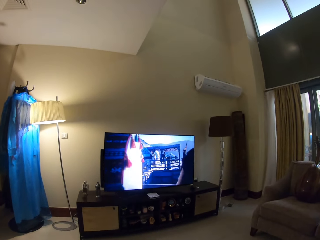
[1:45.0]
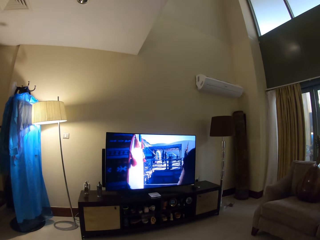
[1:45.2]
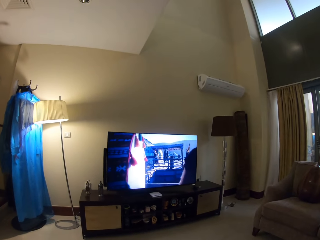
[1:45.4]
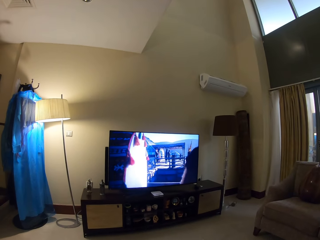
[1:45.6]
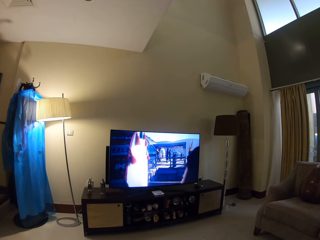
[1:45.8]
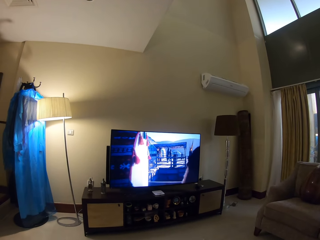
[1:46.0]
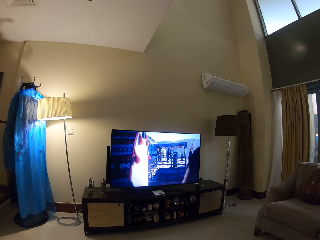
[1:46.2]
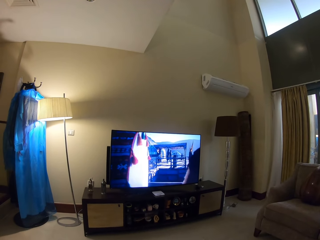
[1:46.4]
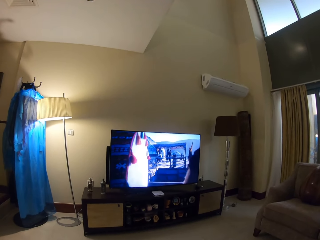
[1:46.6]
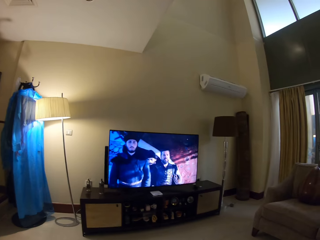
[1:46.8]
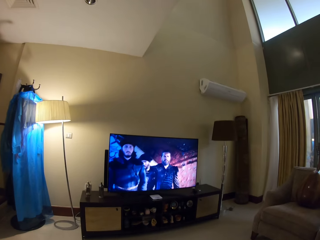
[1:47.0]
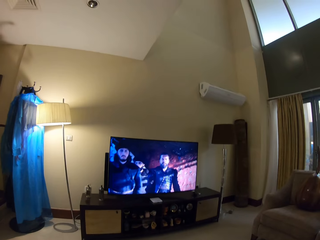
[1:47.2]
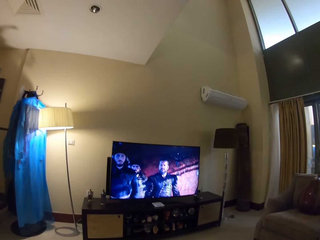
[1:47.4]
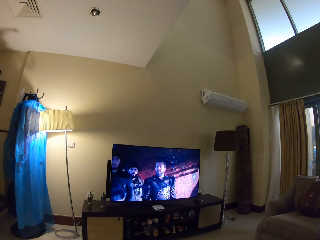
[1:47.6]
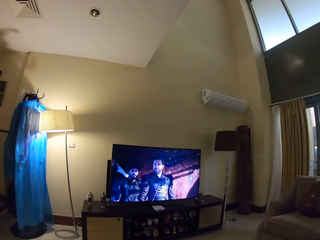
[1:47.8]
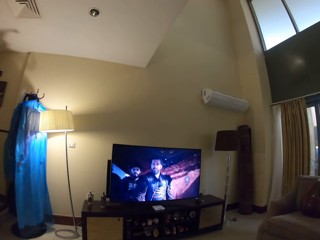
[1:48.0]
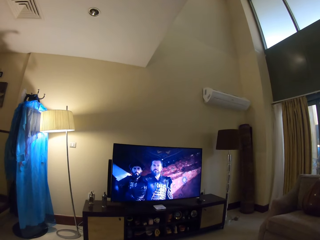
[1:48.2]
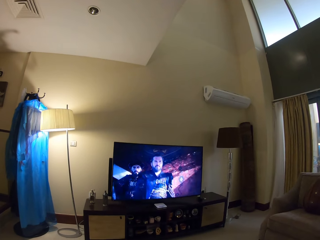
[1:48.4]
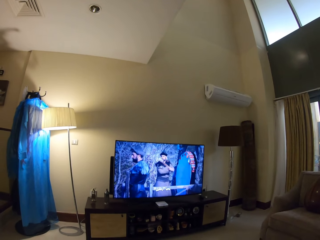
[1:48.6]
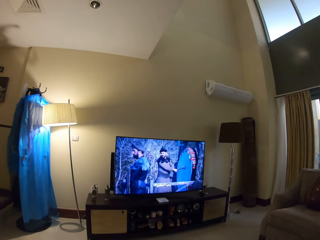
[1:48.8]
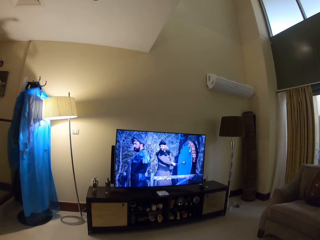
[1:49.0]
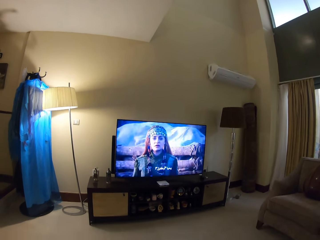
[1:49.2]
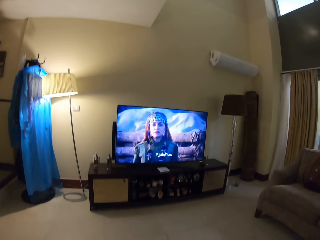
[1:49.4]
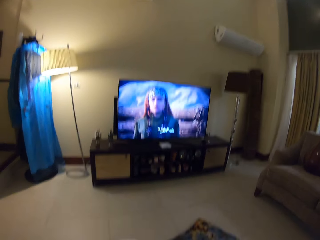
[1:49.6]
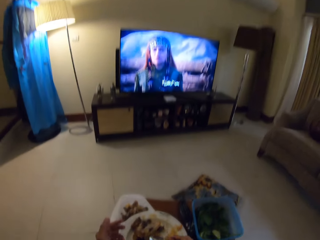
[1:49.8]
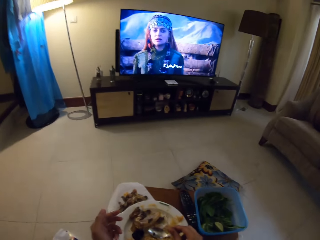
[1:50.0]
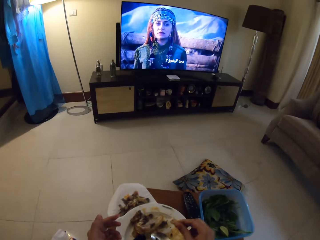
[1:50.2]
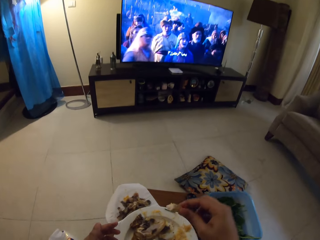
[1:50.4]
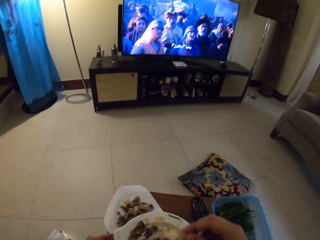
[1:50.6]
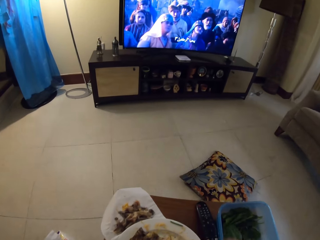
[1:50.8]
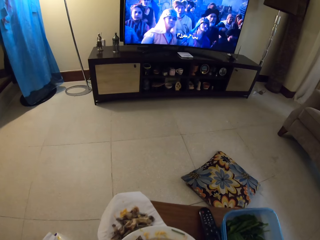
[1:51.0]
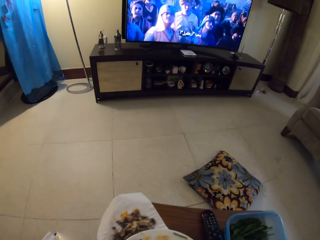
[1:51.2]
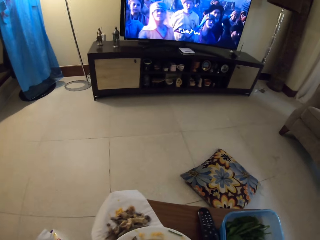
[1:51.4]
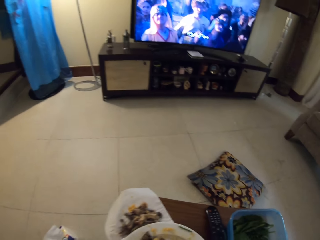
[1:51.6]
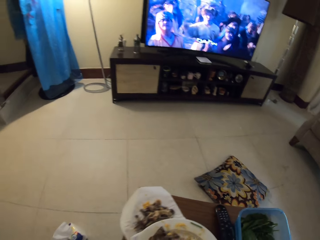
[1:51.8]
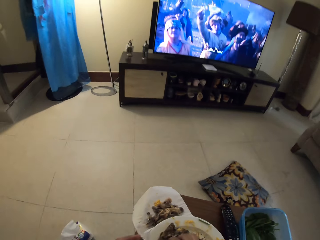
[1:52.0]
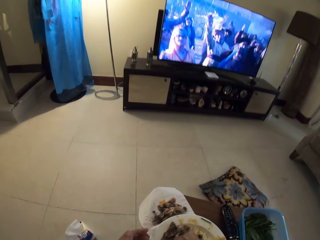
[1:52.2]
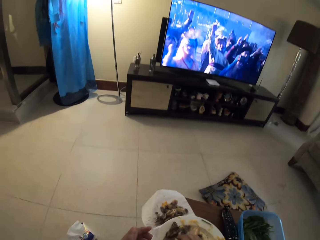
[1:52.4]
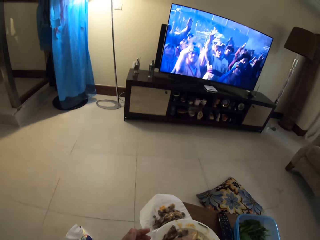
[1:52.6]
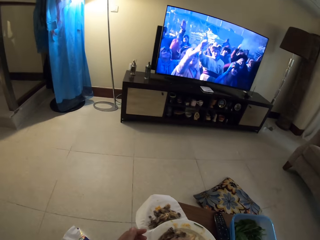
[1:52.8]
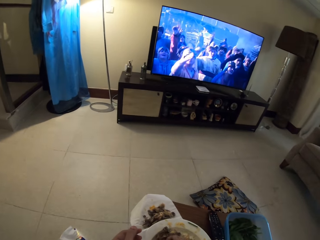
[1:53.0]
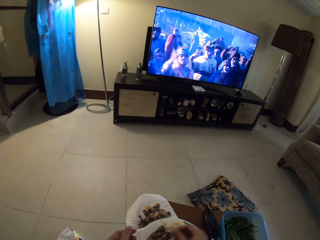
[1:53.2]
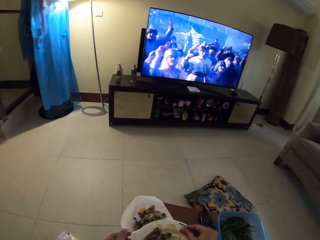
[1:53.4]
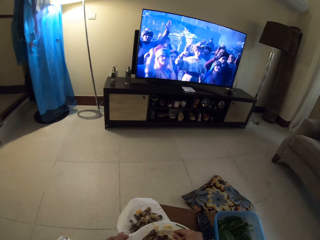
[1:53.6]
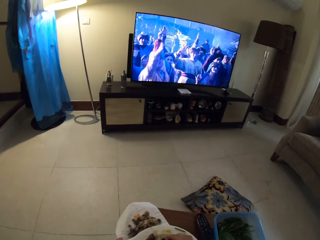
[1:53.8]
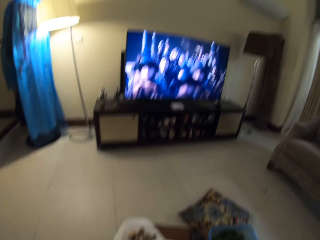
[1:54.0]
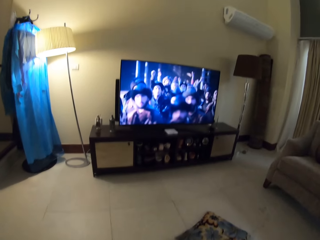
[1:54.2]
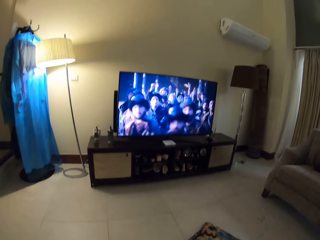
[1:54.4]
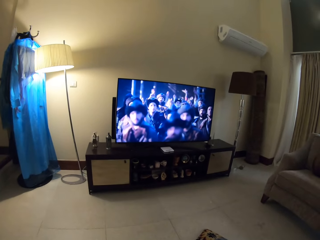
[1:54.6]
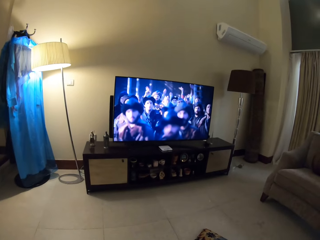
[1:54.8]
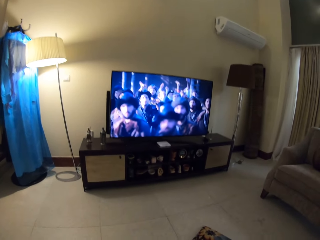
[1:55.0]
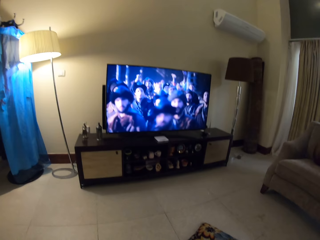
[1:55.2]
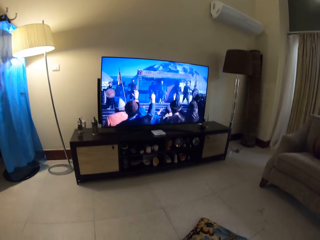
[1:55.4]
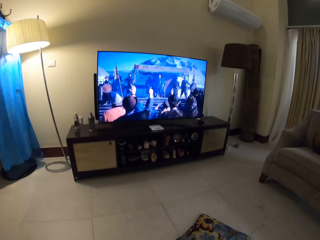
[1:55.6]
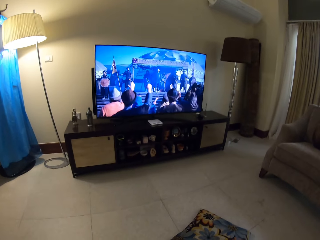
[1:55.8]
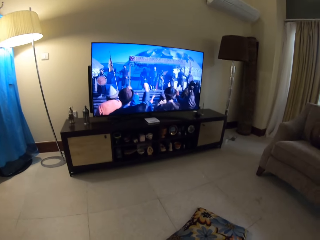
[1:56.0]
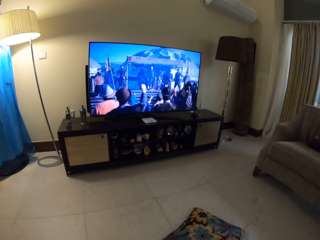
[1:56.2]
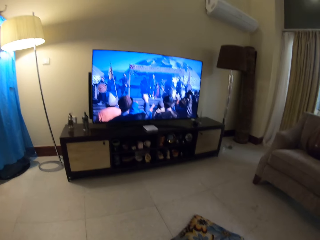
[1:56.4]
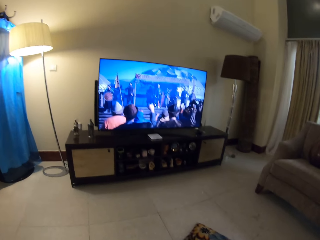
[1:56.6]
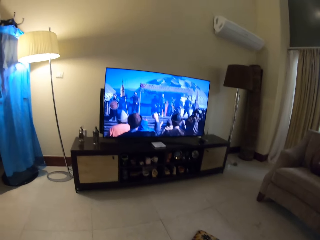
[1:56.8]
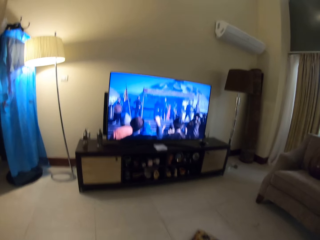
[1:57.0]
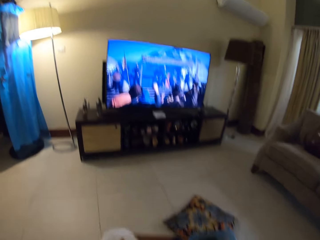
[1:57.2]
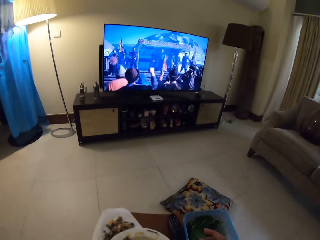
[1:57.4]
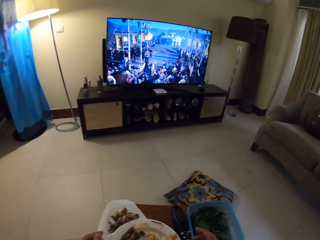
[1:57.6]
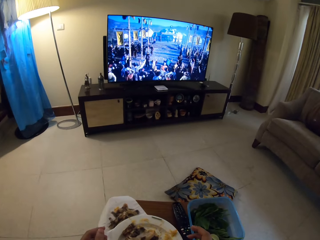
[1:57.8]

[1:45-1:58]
The camera wearer puts food in the mouth. They touch meat on the plate. They watch television.

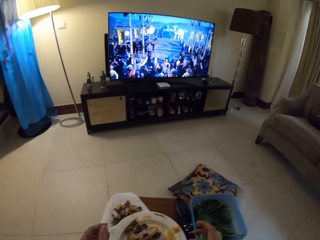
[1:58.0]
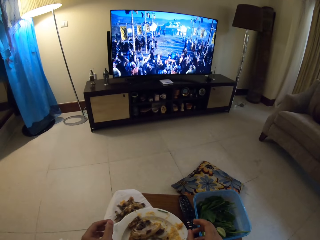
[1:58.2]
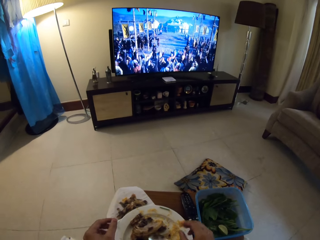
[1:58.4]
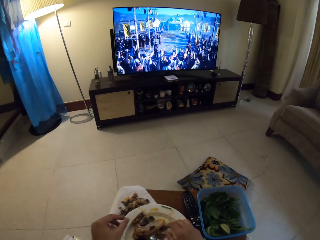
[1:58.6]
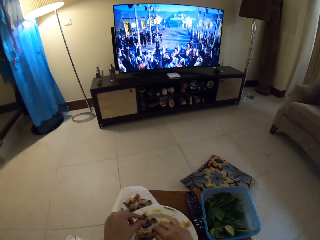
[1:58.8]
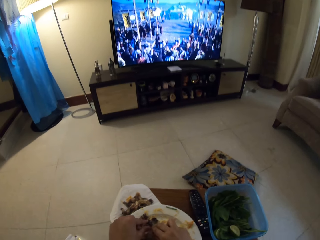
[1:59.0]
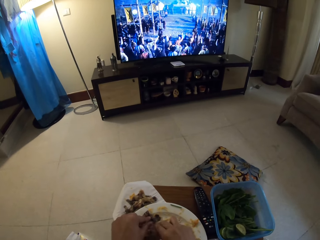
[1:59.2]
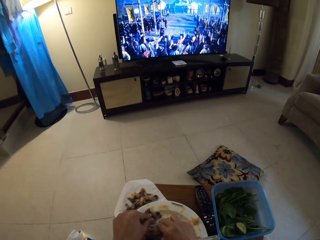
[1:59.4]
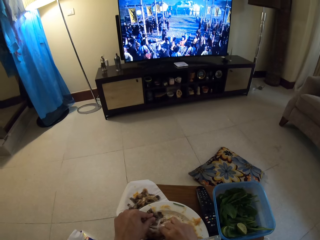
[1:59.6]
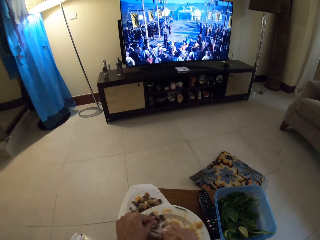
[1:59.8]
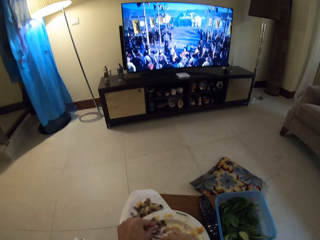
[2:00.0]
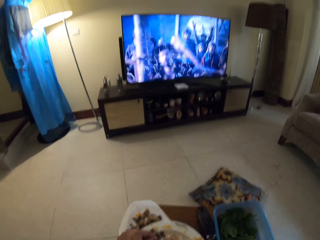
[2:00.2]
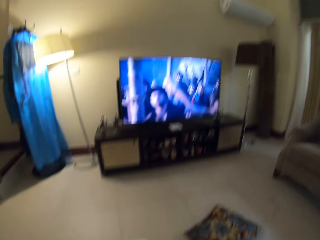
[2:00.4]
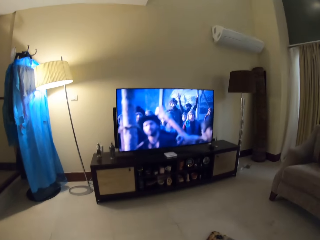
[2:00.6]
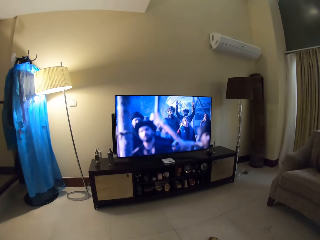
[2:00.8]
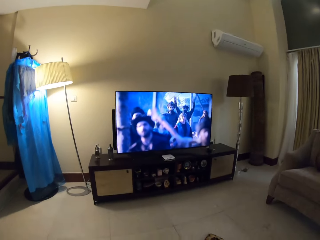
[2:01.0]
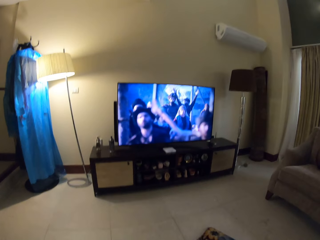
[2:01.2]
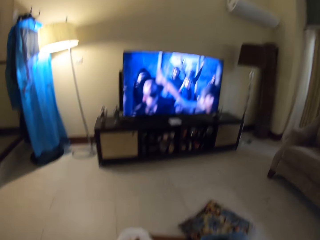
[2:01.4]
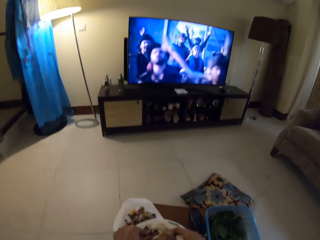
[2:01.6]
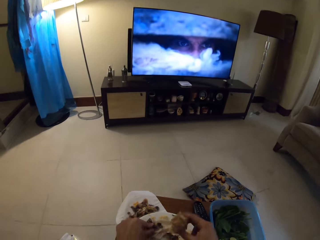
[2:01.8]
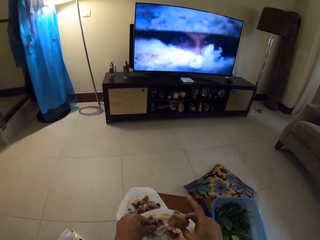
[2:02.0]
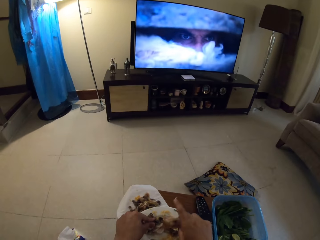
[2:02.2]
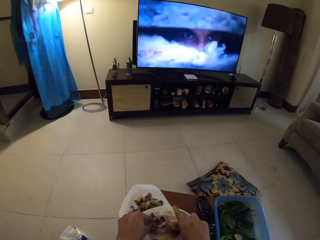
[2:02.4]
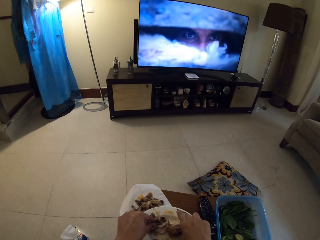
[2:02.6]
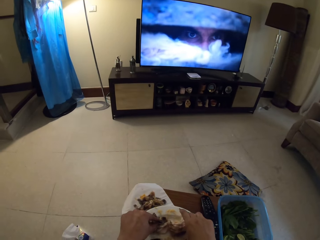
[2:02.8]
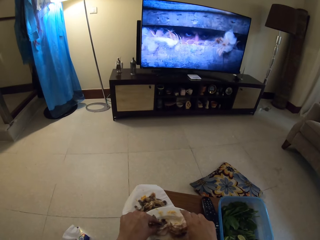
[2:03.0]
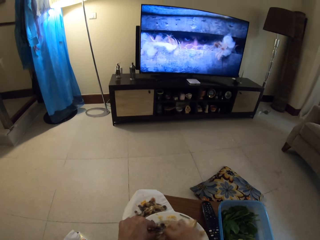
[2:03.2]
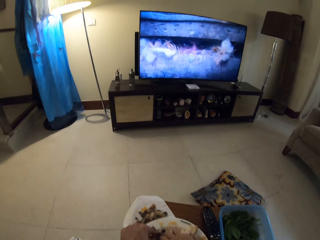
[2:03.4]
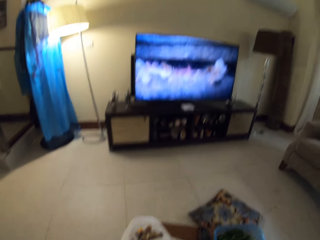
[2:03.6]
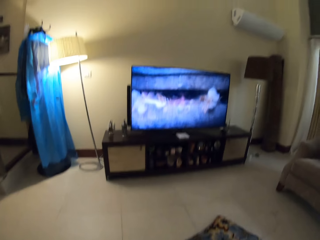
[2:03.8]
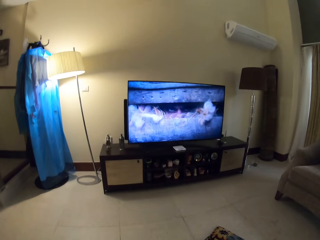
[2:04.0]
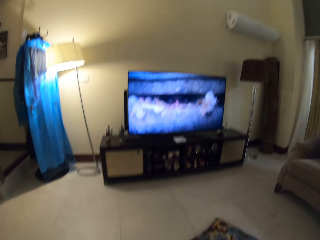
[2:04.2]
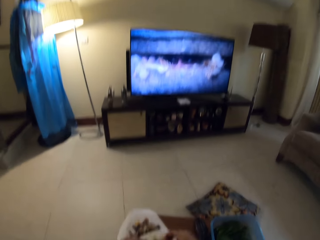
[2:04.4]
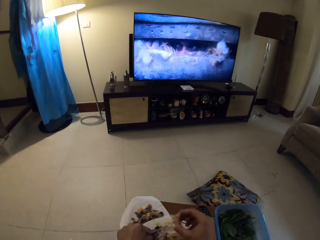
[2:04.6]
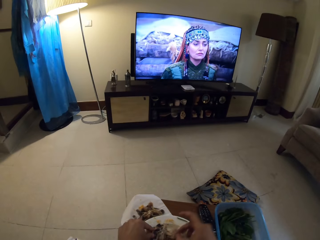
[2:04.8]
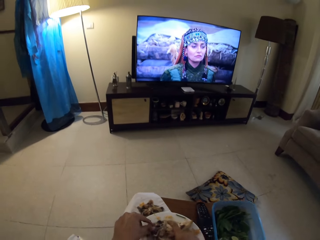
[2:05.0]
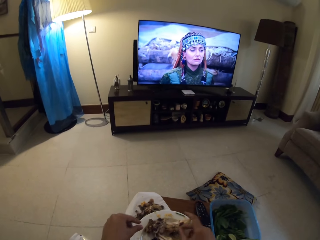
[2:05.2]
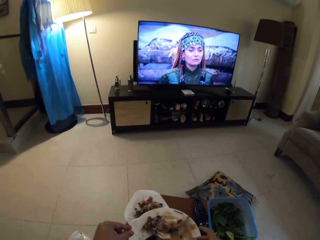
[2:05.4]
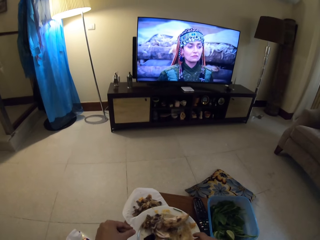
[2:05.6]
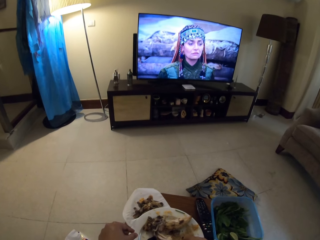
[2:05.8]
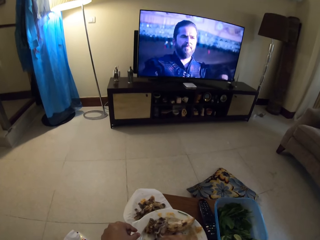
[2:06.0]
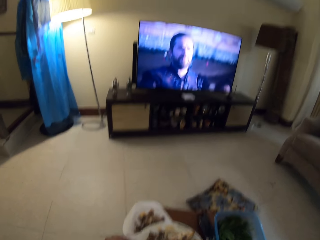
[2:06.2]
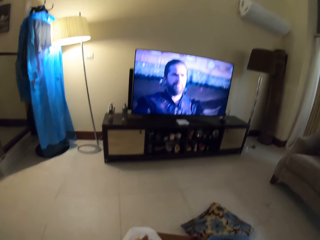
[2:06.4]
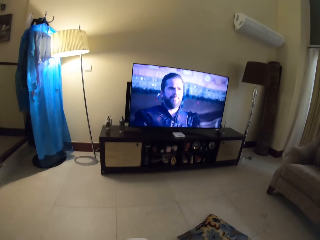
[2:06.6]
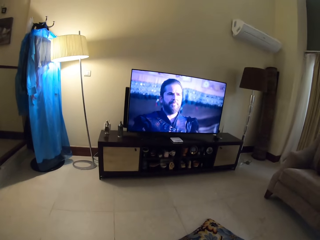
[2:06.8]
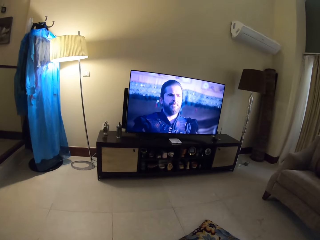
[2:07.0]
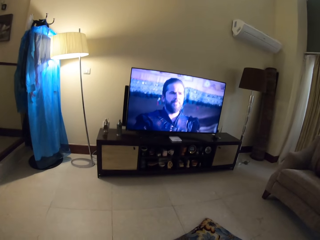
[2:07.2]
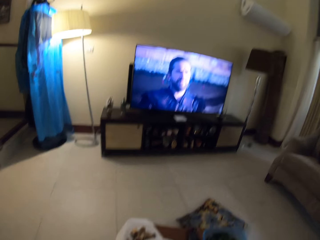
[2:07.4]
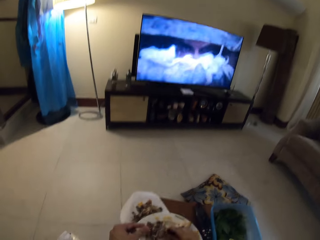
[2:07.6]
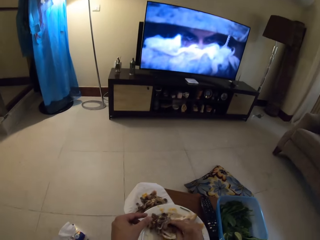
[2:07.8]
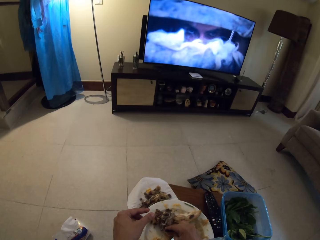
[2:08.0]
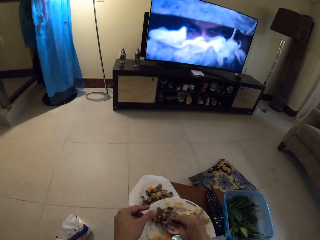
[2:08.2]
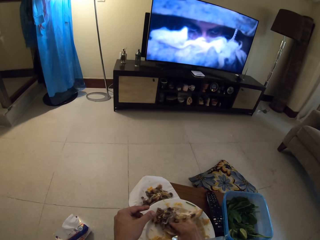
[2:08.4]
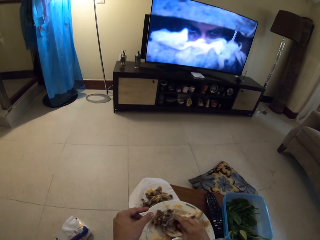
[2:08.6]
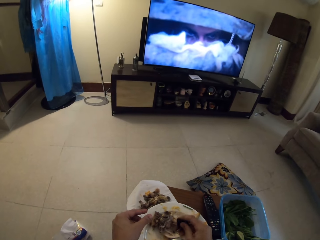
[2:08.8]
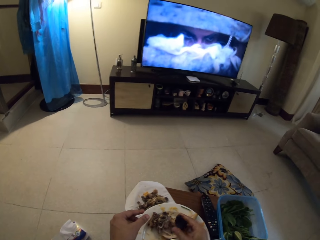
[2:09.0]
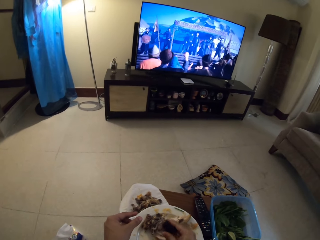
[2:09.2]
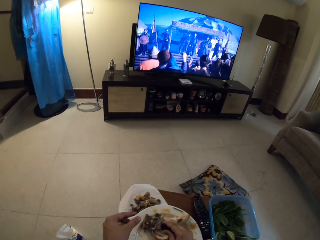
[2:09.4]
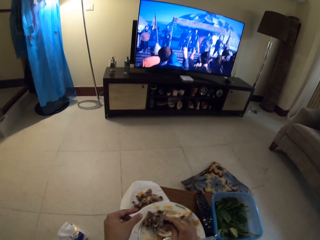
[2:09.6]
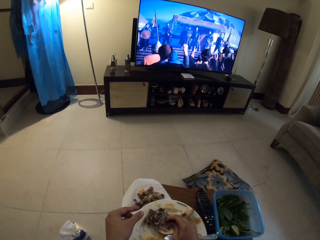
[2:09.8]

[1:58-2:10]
The camera wearer touches meat on the plate.
